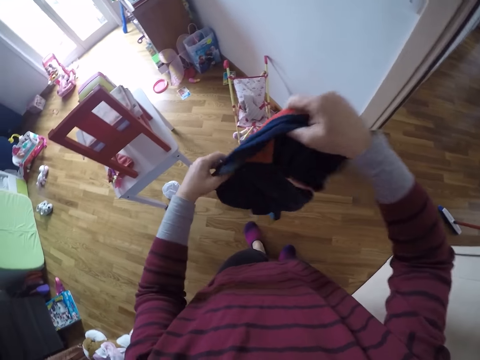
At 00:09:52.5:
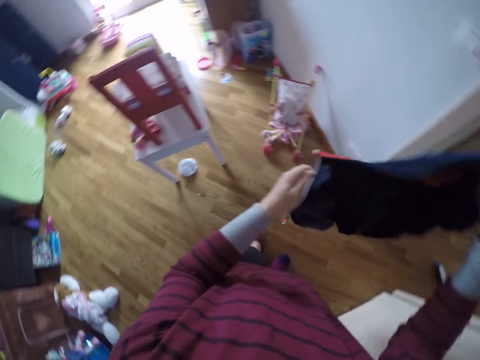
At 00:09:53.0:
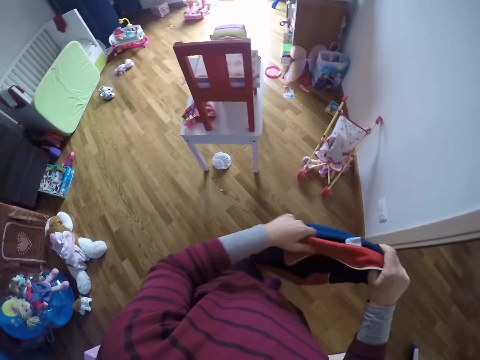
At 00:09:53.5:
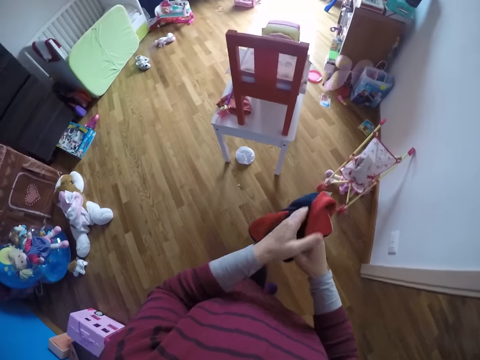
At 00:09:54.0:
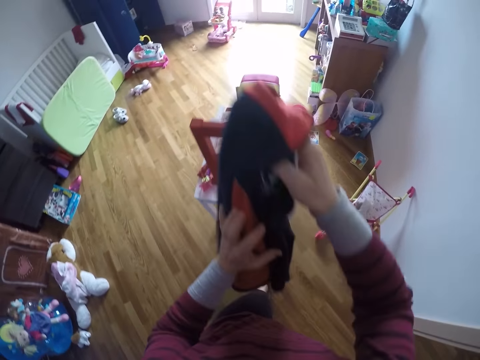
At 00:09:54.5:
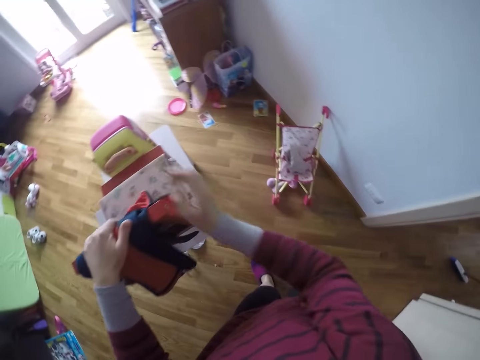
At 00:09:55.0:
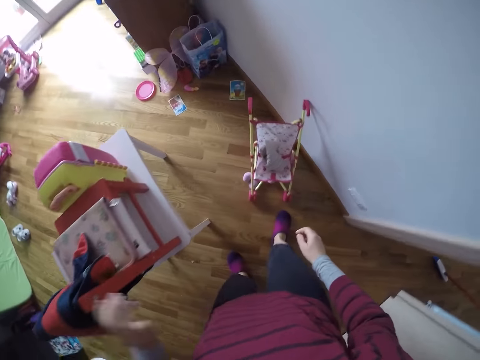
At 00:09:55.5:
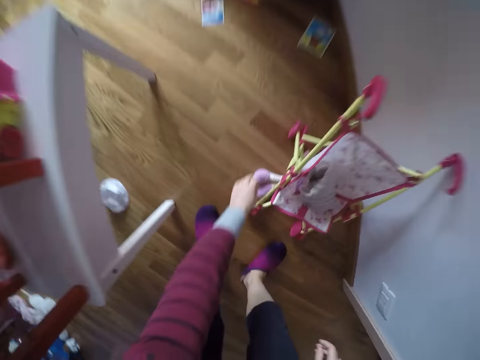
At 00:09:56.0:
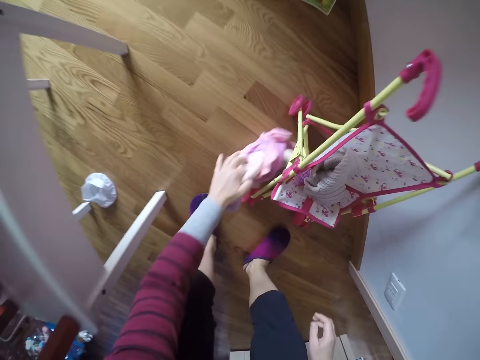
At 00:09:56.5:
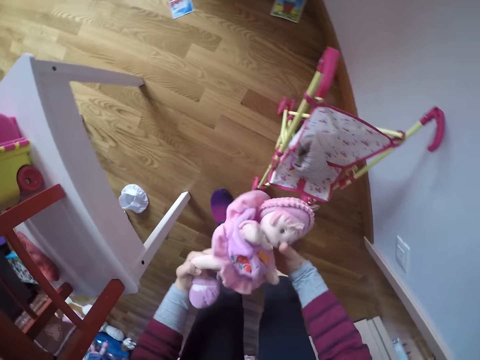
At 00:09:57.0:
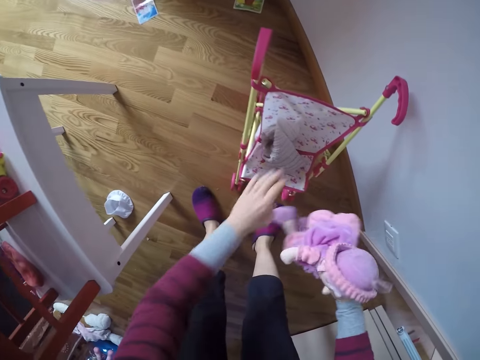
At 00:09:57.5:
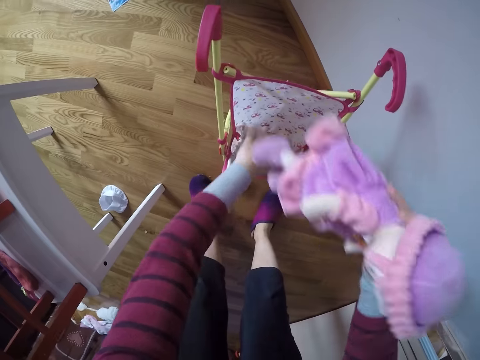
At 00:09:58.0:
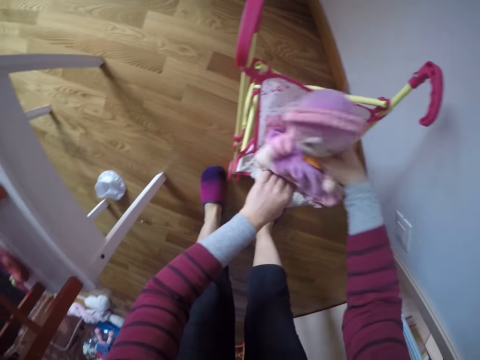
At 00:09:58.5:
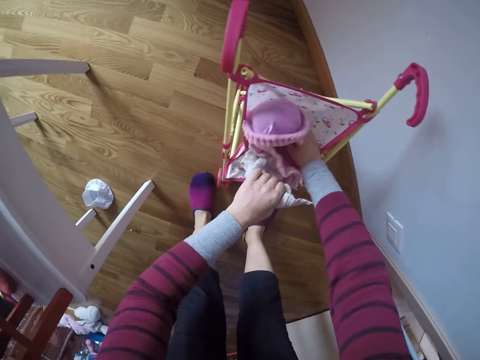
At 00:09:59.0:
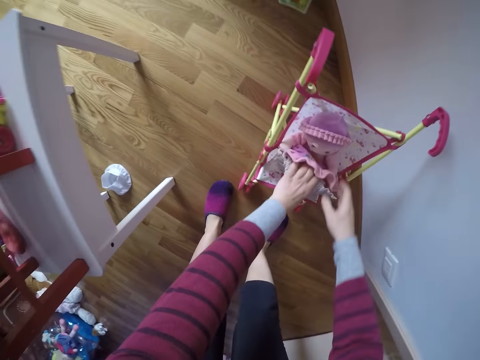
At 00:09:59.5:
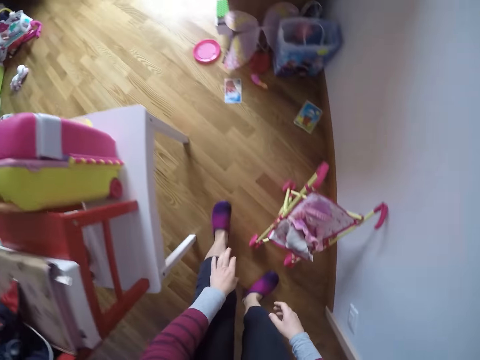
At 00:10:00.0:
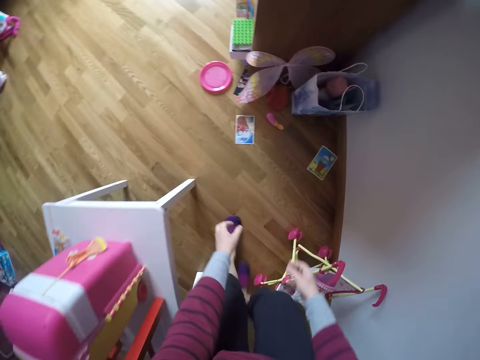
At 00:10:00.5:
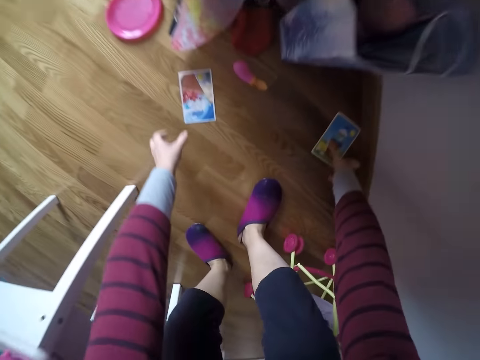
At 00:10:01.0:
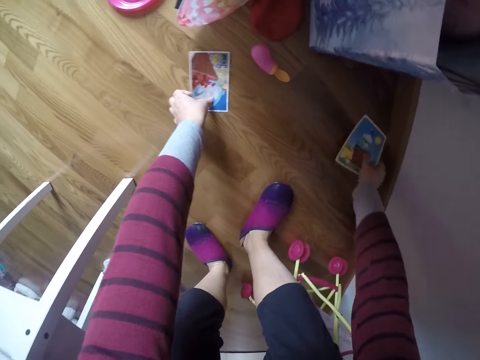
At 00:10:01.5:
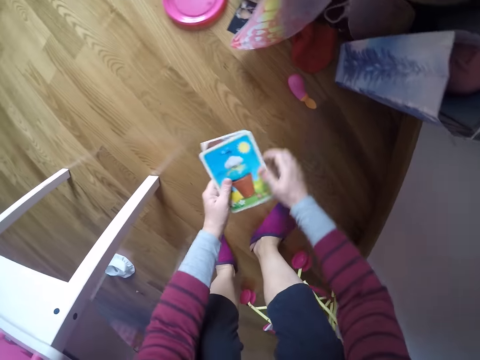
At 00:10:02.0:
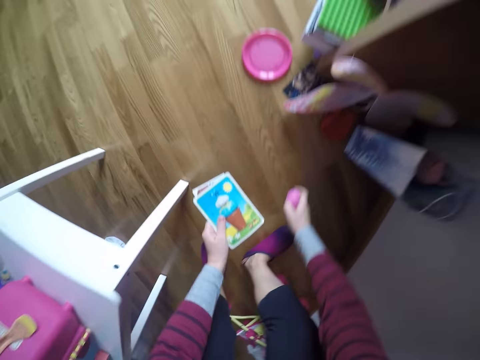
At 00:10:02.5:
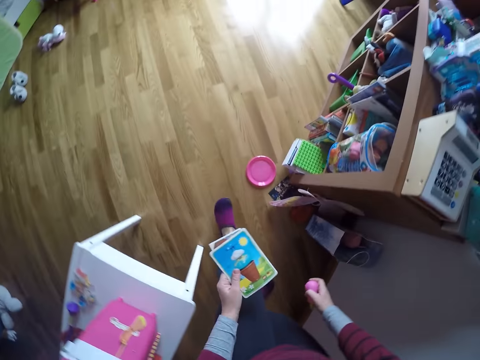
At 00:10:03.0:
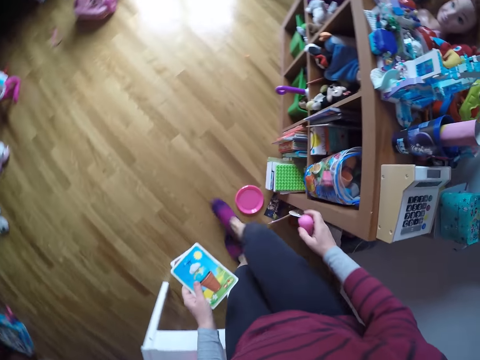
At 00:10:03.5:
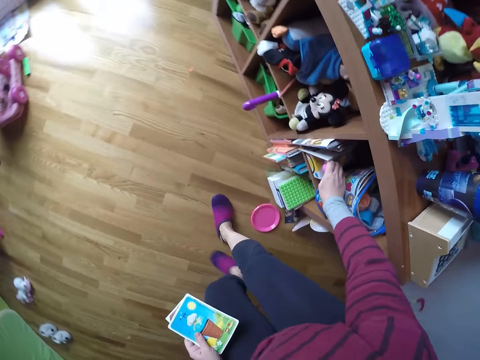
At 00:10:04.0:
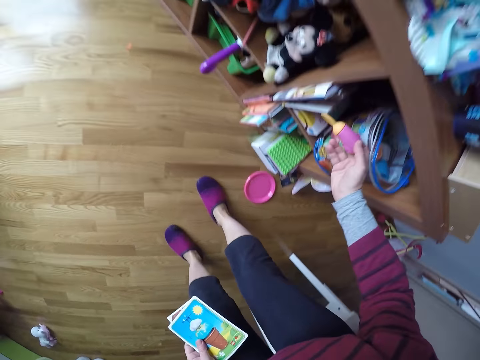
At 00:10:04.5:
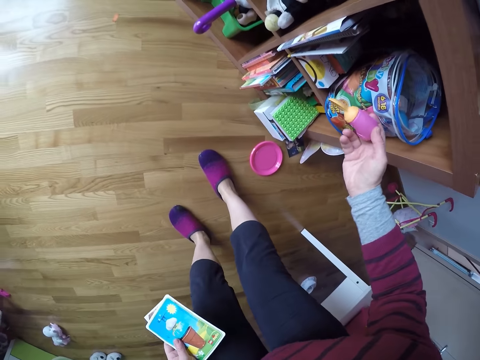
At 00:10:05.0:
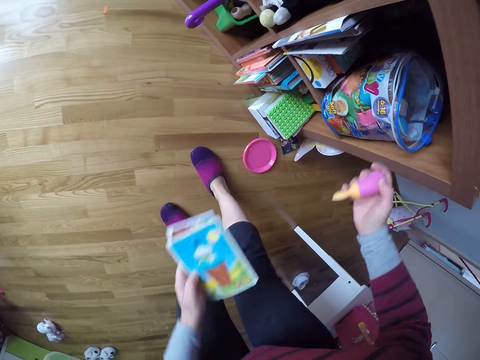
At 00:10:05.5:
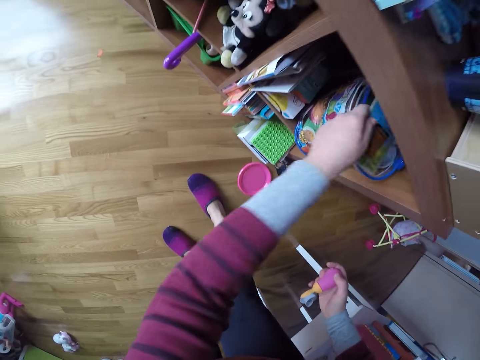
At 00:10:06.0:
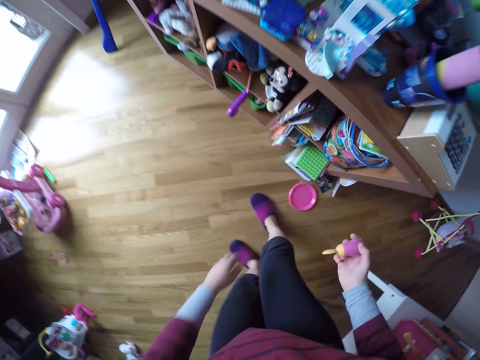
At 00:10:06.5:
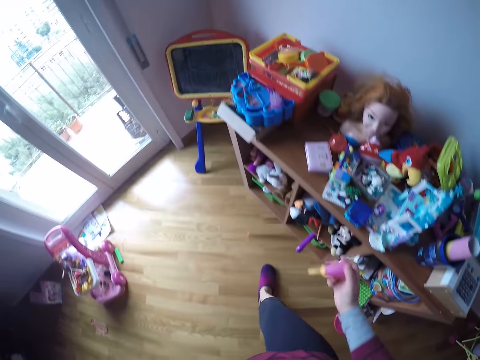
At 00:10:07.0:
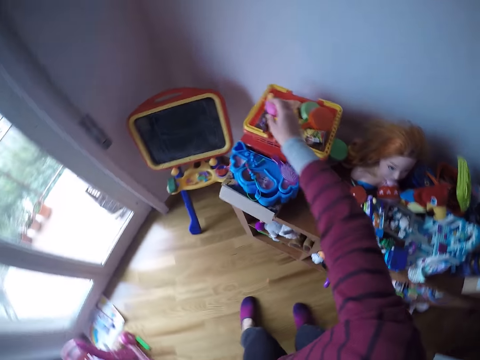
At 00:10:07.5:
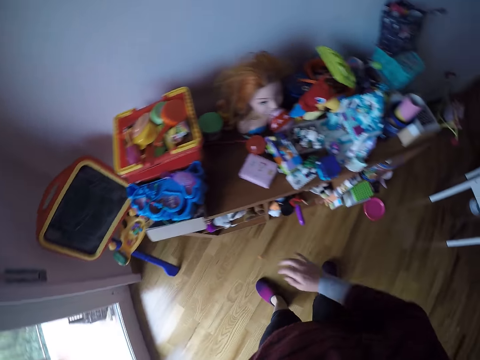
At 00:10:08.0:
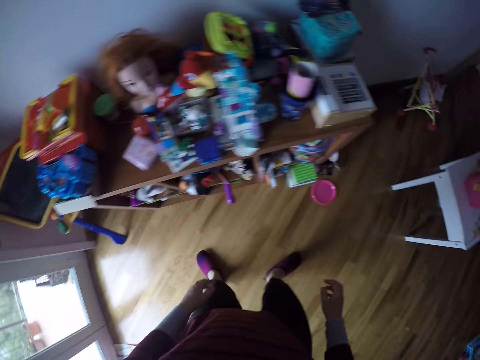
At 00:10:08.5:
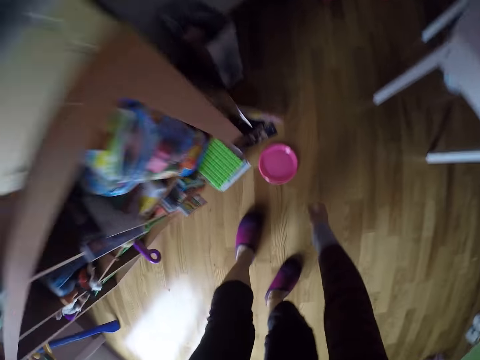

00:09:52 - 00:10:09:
The camera wearer puts the jacket on the chair with both hands. She bends downwards. She picks up another doll from the floor with her left hand. She picks the doll with the other hand. She puts the other doll into a doll trolley with both hands. She holds the trolley. She moves forward. She picks up pictures from the floor with both hands. She picks up a pacifier or toy spoon from the floor with her right hand. She stands up. She walks around. She holds the toy spoon on the shelf. She looks at the toy spoon. She puts the pictures into another drawer of the shelf with her left hand. She walks around. She puts the pacifier into another box on the top of the shelf with her right hand. She turns around.

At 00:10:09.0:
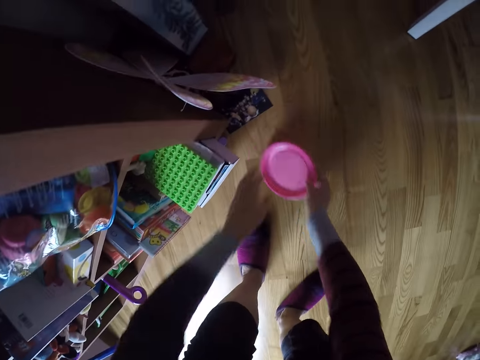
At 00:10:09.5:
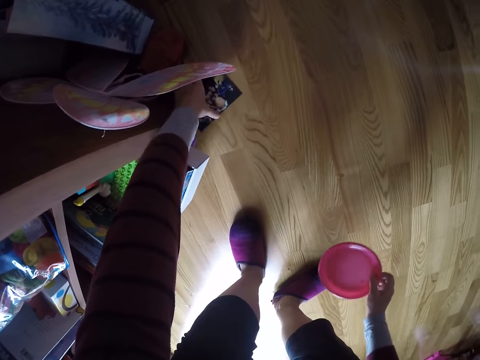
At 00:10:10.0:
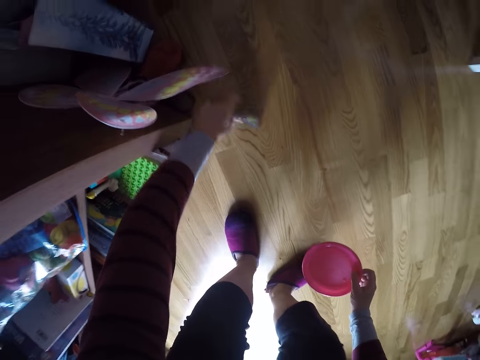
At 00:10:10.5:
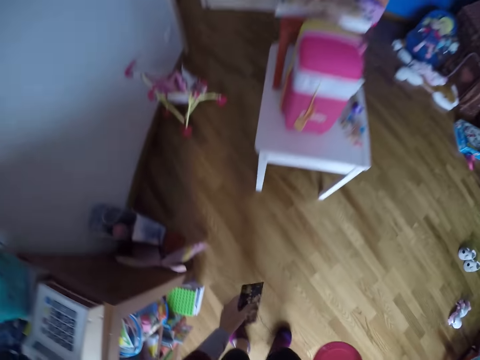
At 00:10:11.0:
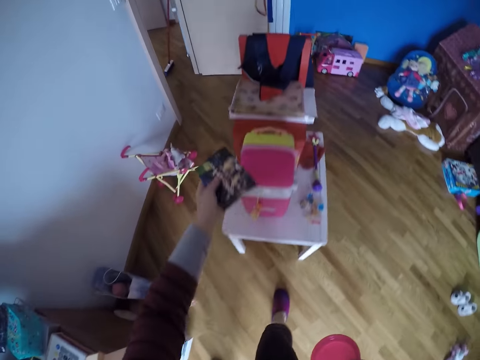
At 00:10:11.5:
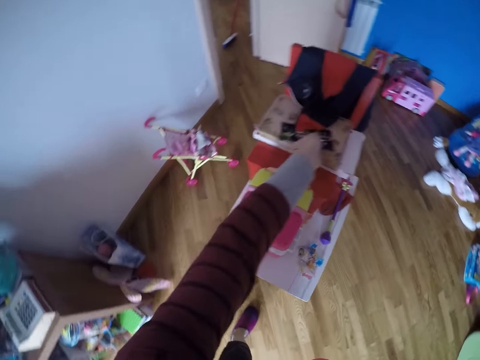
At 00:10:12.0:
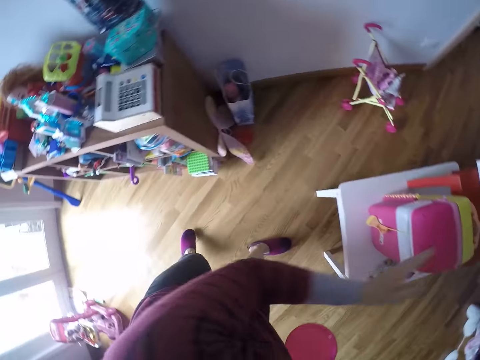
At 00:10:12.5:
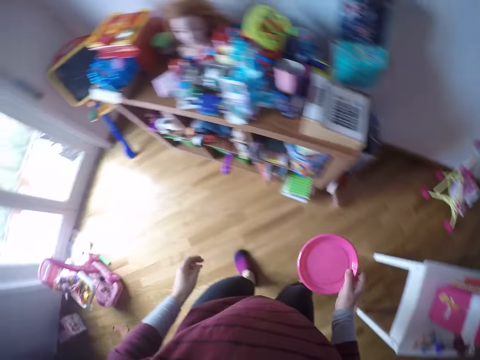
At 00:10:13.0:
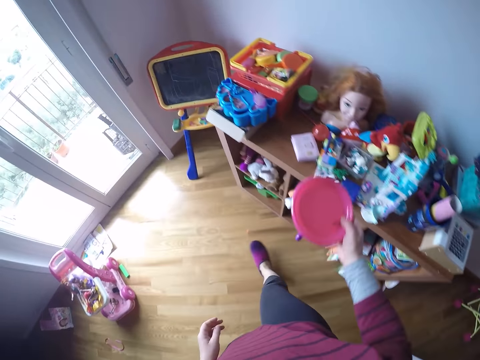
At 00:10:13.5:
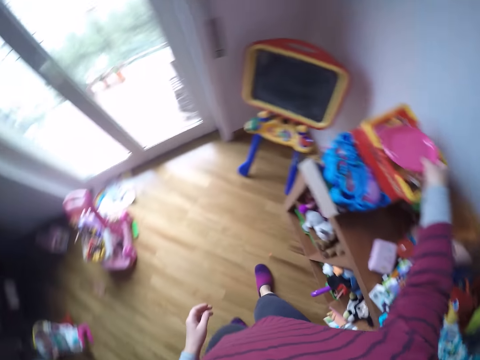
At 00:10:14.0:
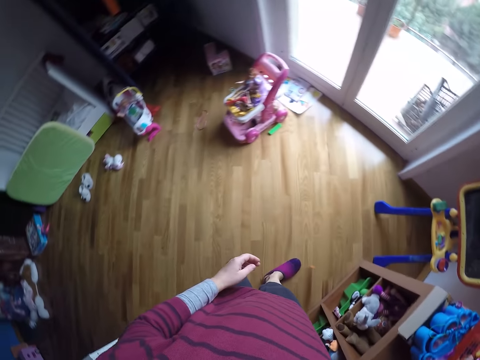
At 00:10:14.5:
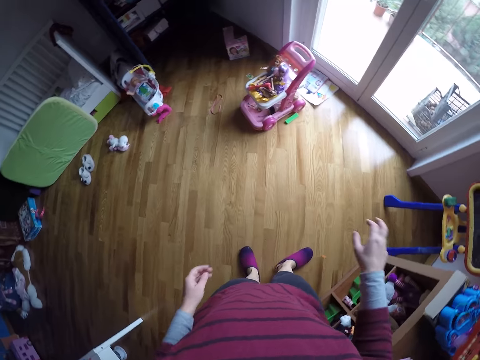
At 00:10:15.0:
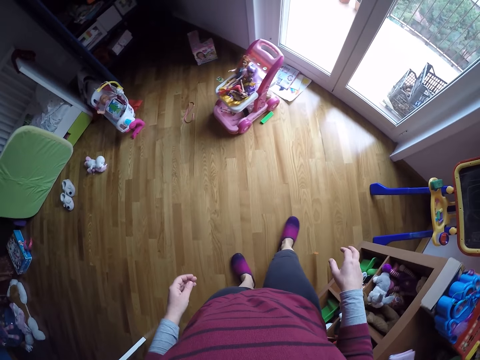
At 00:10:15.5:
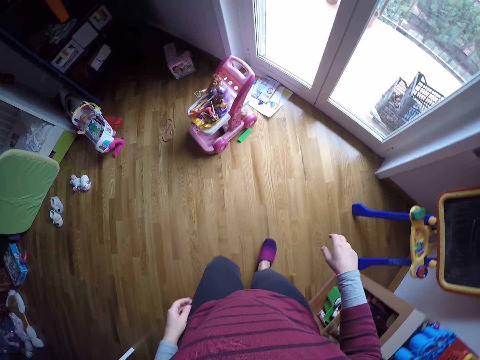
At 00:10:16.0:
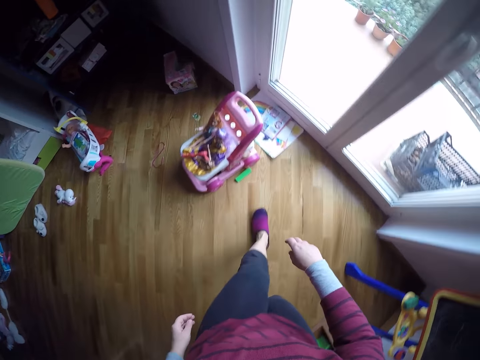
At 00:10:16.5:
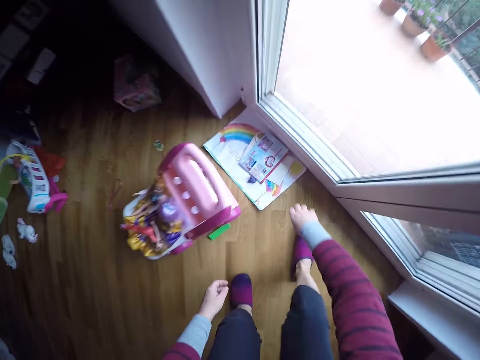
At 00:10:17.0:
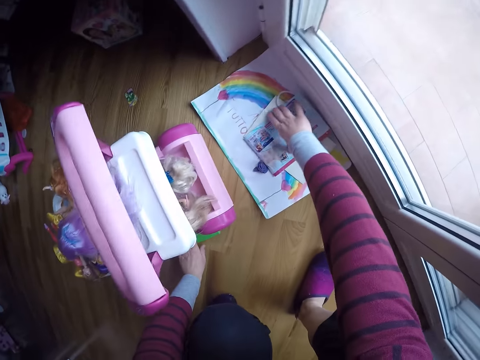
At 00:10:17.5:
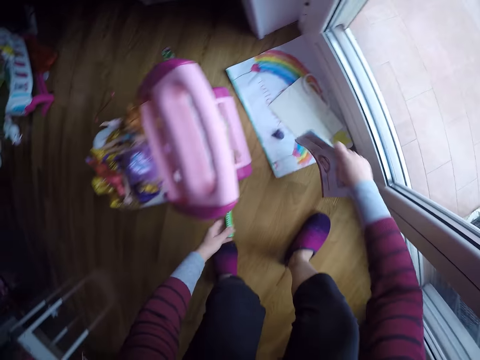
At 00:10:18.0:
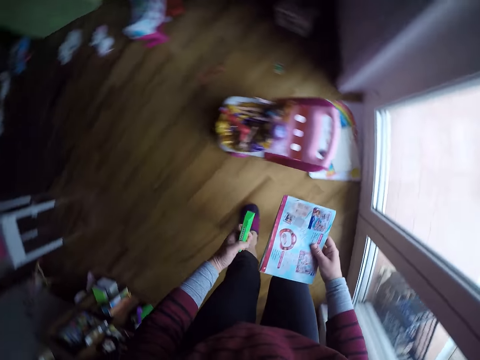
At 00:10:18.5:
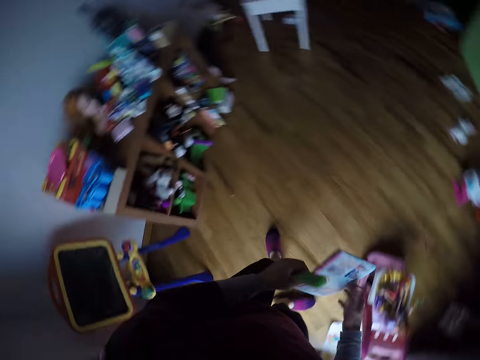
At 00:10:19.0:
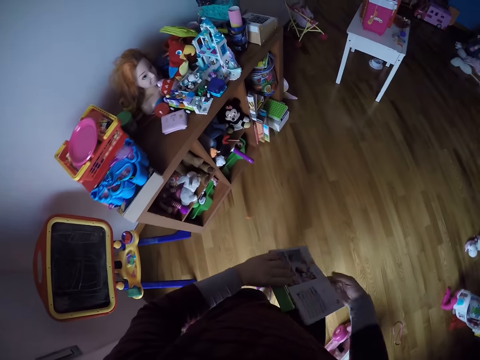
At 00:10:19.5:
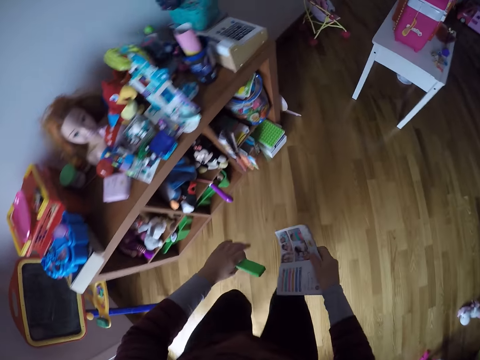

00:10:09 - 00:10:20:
The camera wearer bends downwards. She picks up a plate from the floor with her right hand. She picks up a picture from the floor with her left hand. She puts the picture on the chair with her left hand. She walks around. She turns around. She walks around. She puts the plate on the other box on the top of the shelf with her right hand. She turns around. She looks around. She walks around. She picks up a mouth organ from the floor with her left hand. She picks up a story book from the top of a drawing book on the floor with her right hand. She turns around. She walks around.
